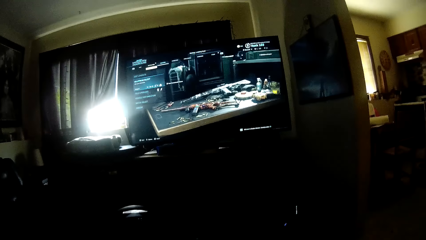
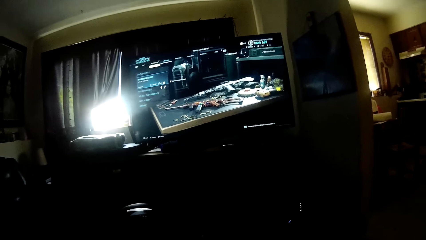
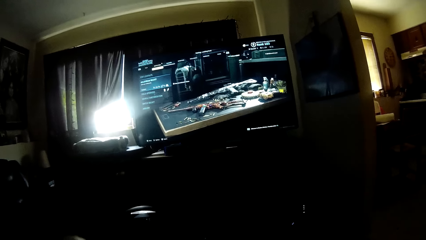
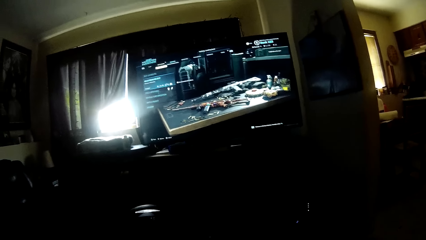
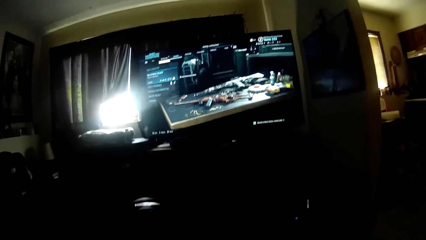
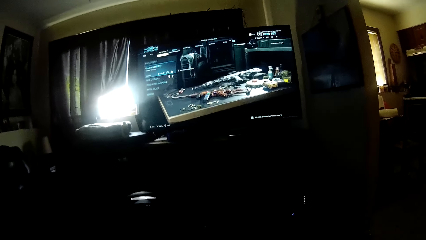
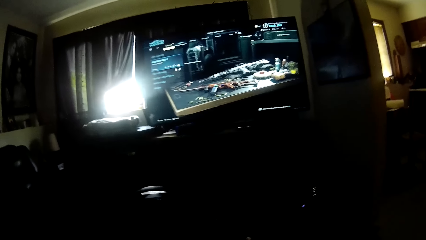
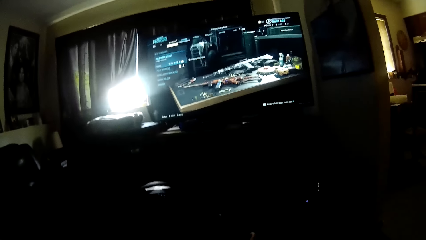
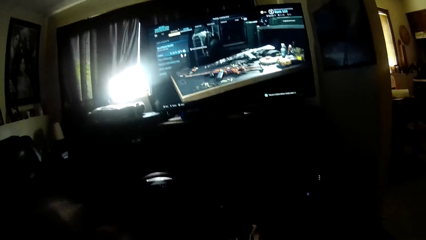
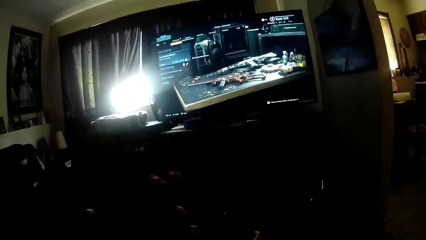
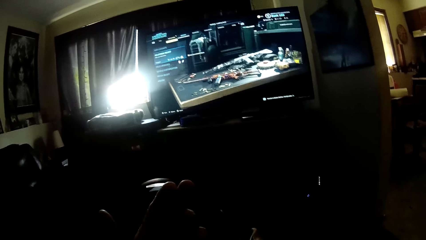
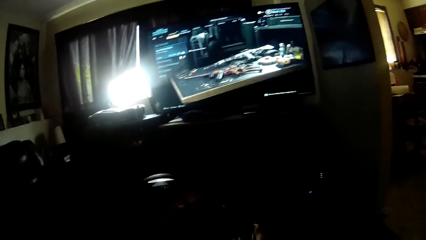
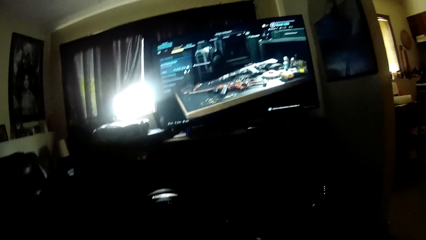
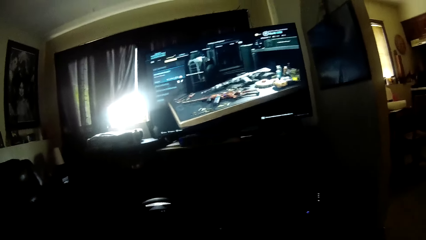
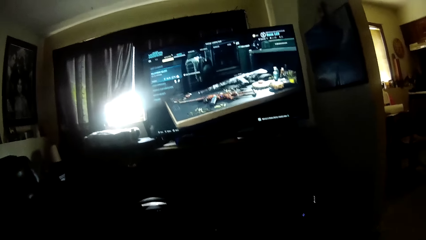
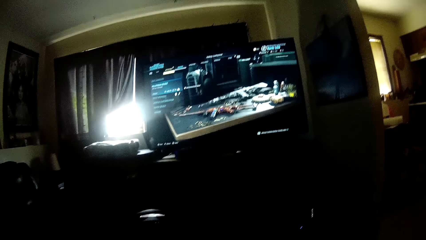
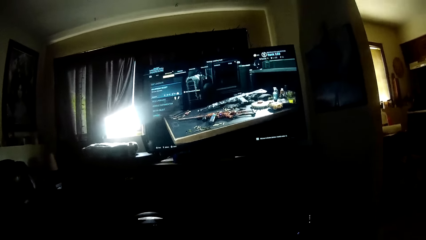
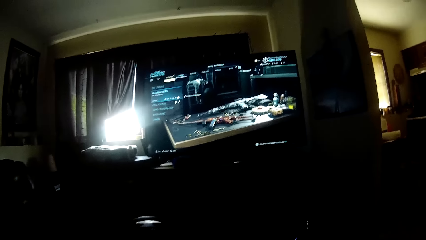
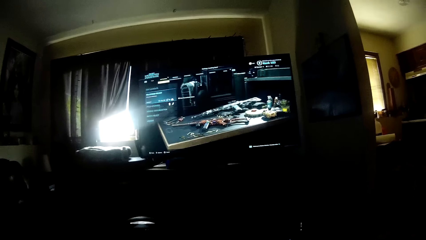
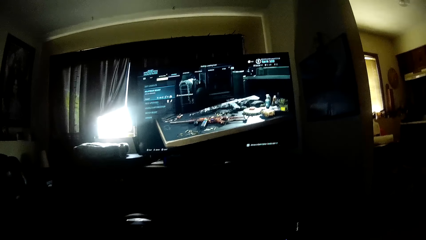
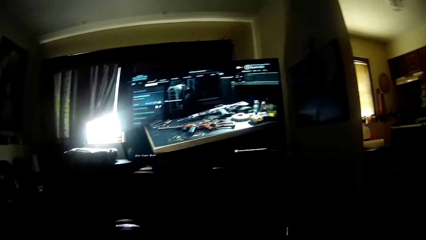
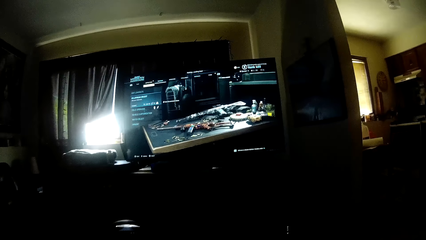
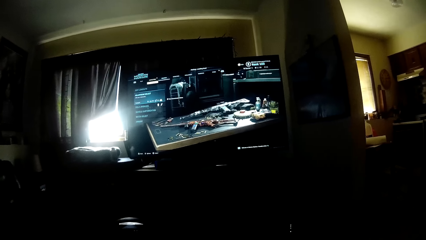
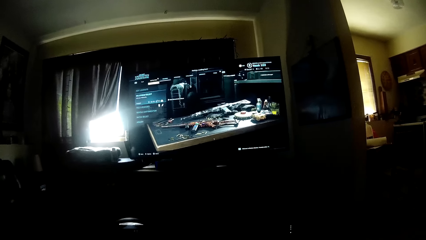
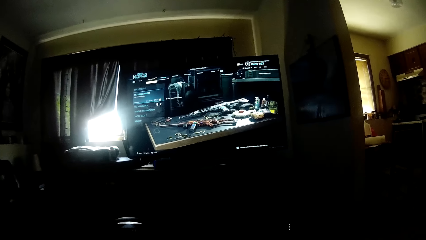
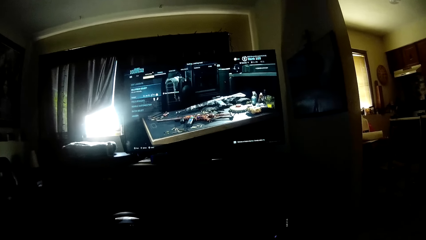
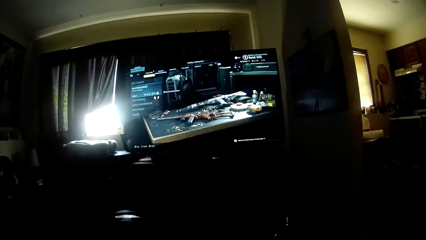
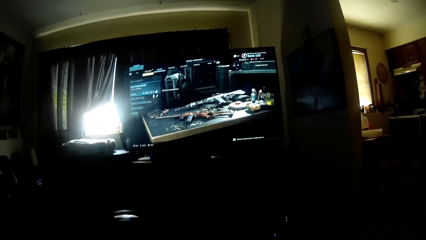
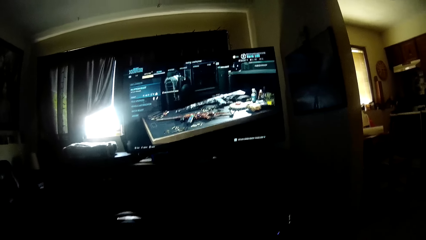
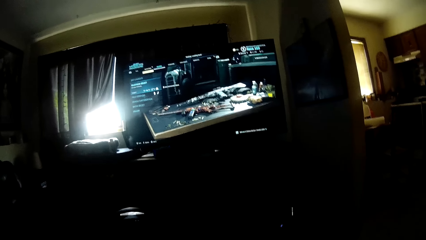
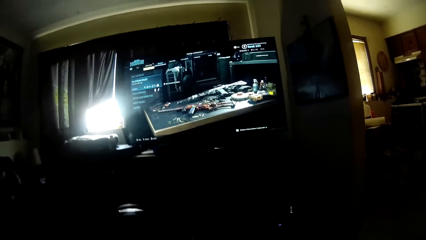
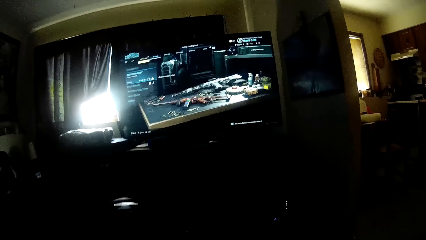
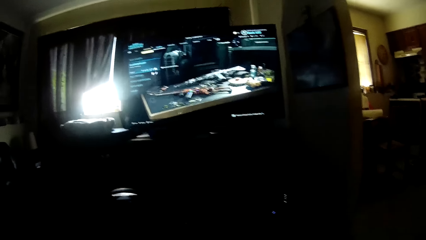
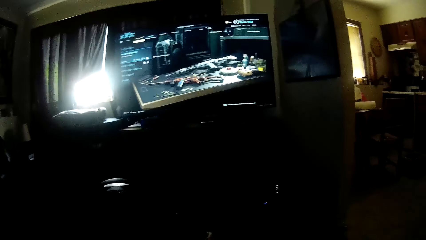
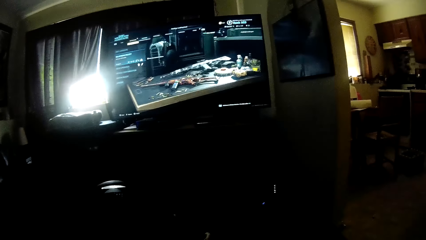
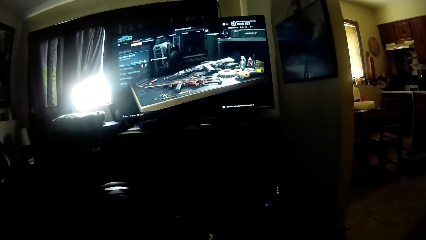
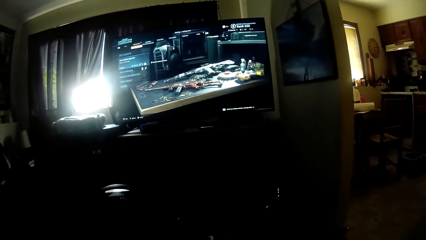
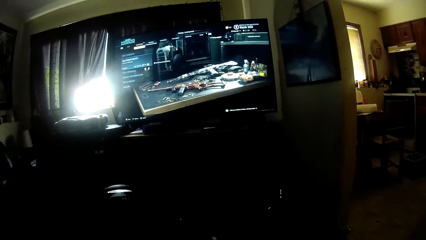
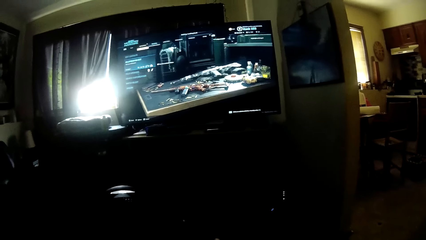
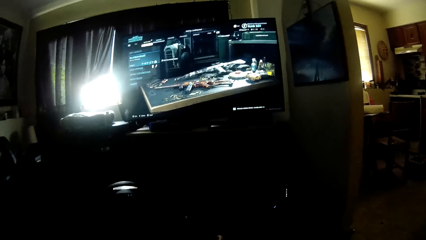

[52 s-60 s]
The camera wearer lifts his hand and puts down his hand.

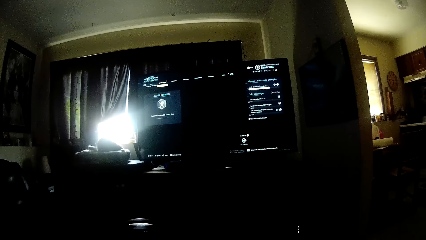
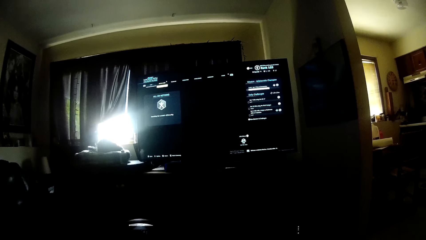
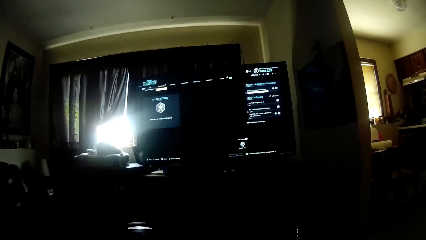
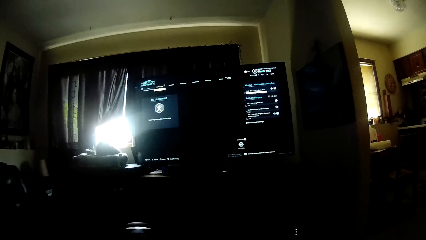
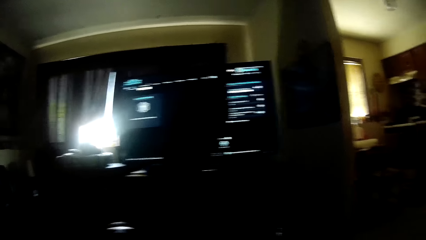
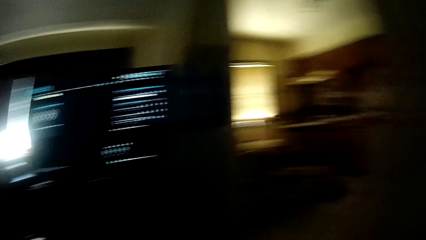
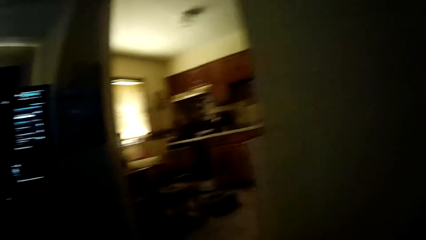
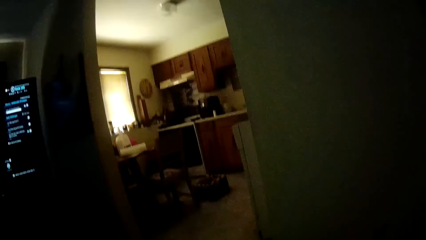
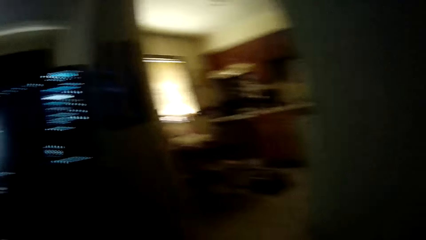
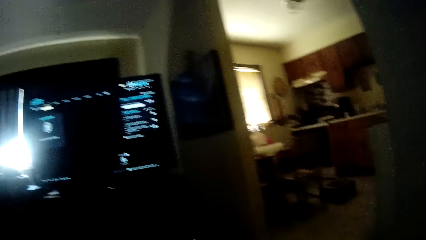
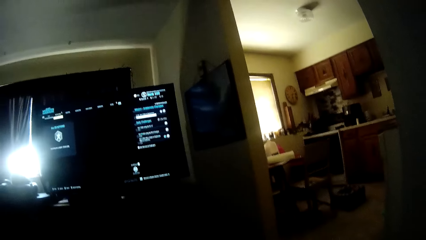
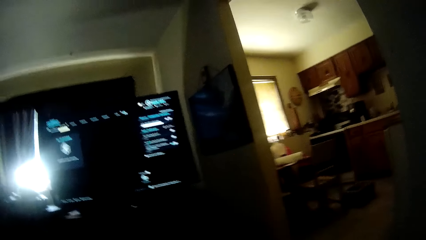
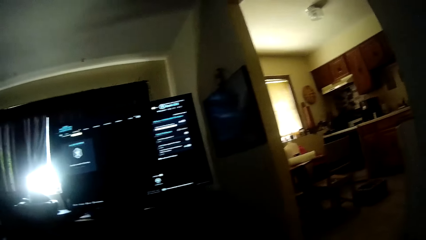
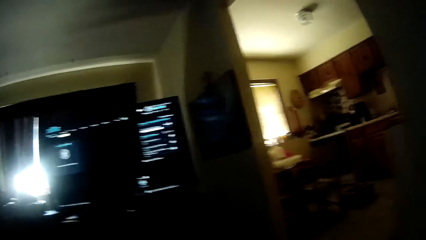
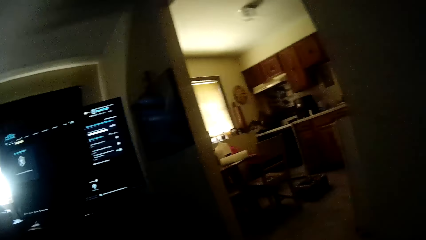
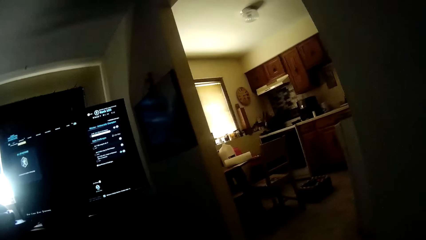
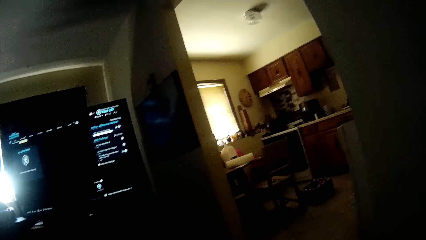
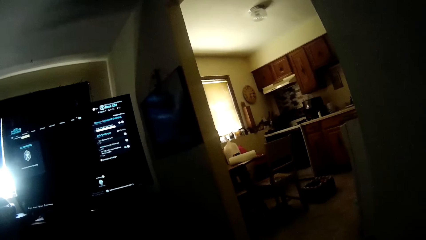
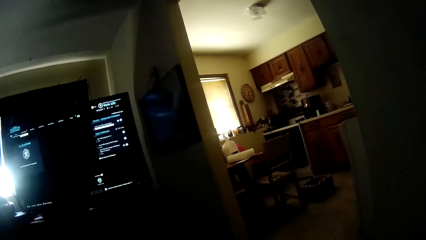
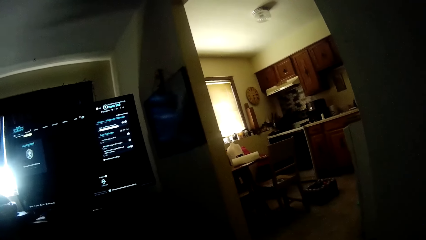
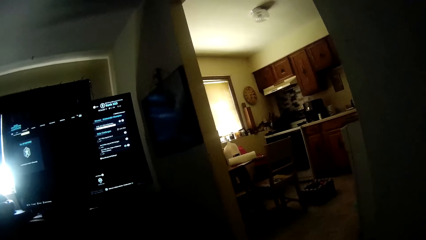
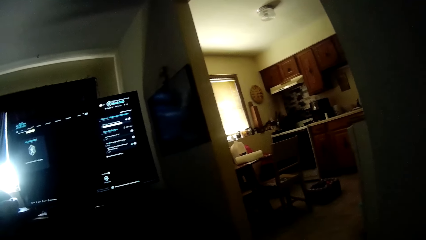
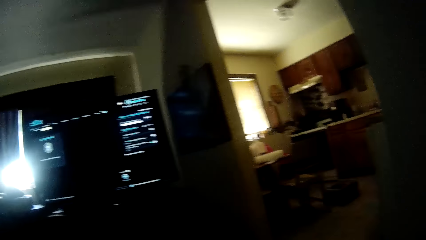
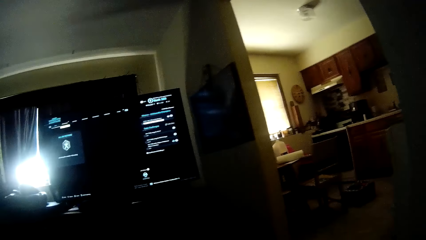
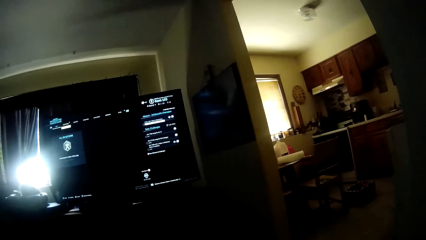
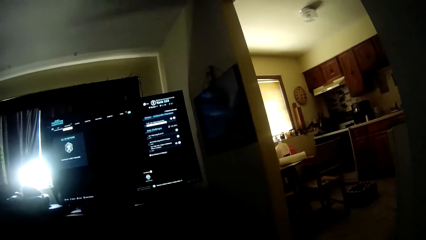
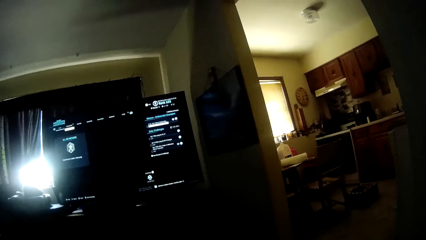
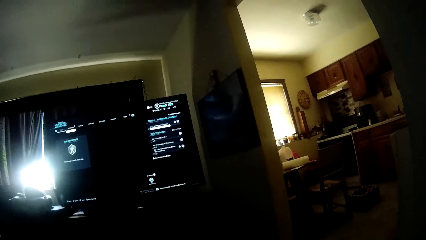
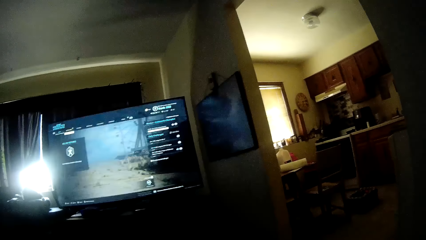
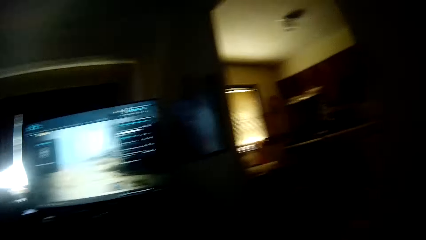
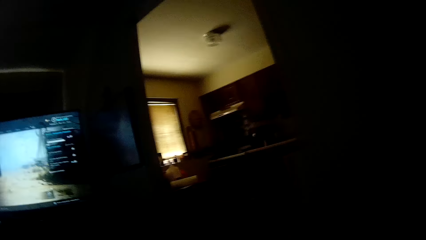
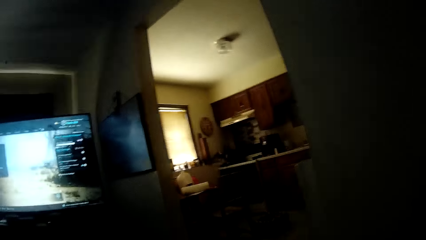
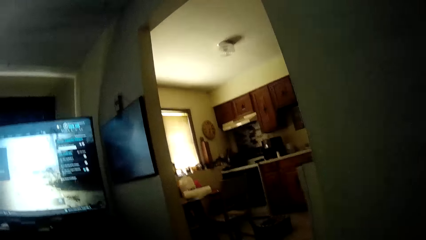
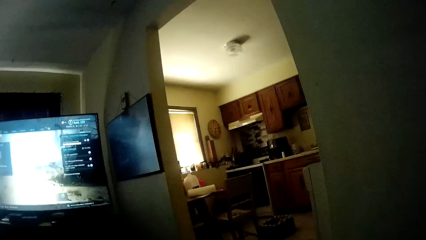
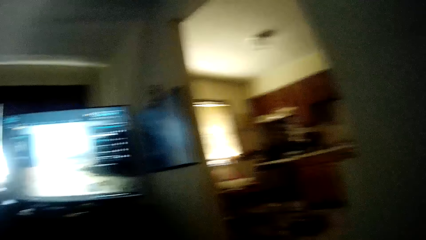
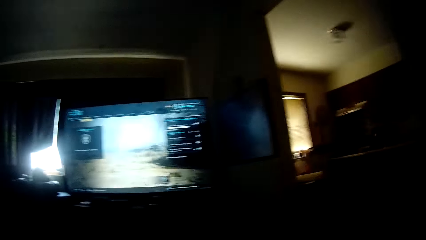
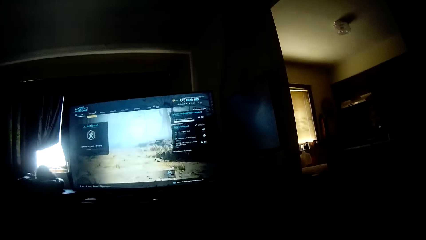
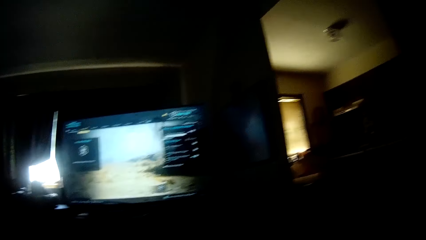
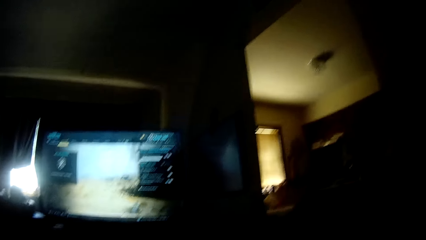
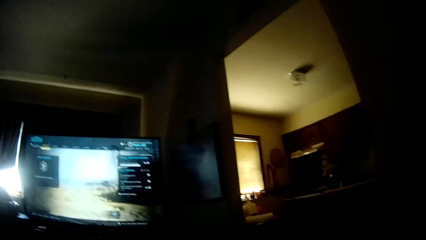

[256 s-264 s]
The camera wearer looks at the other side of the room. They look at the TV. They look at the other side of the room. They look at the TV.
